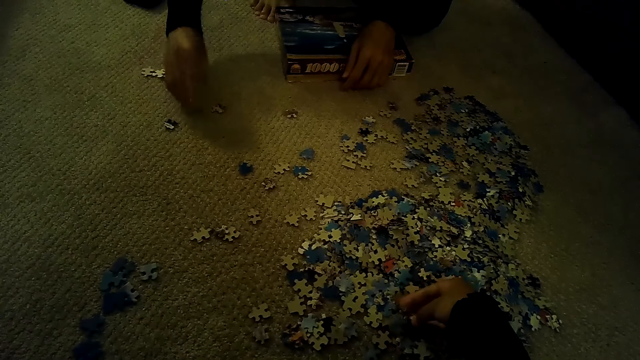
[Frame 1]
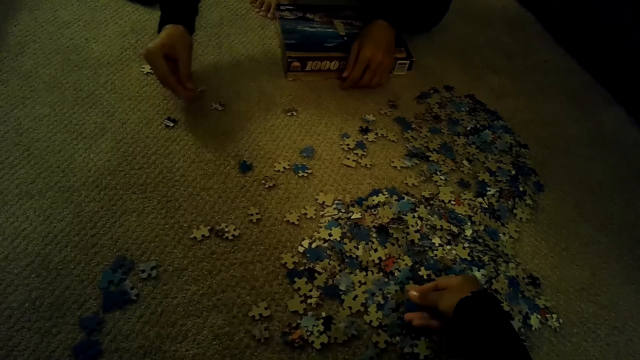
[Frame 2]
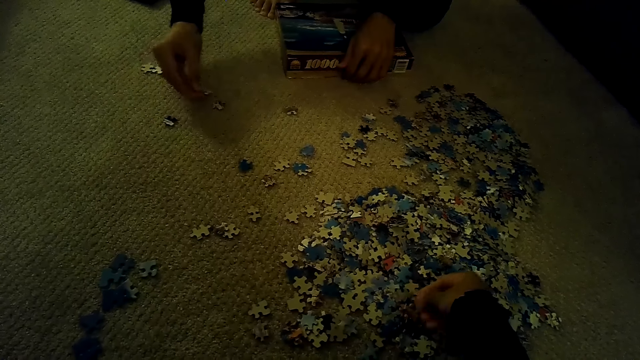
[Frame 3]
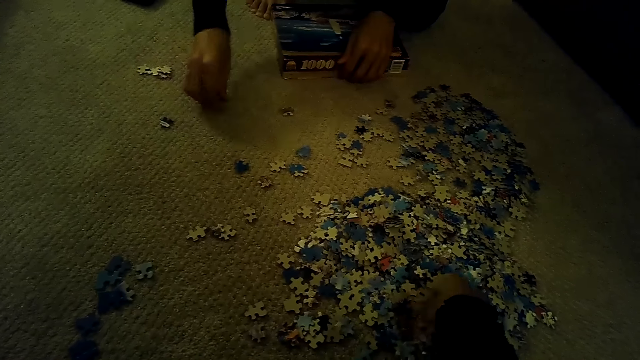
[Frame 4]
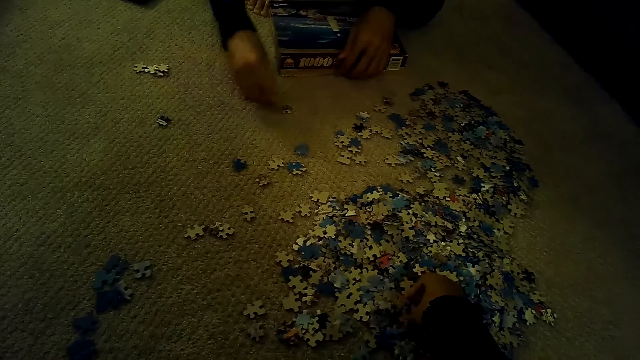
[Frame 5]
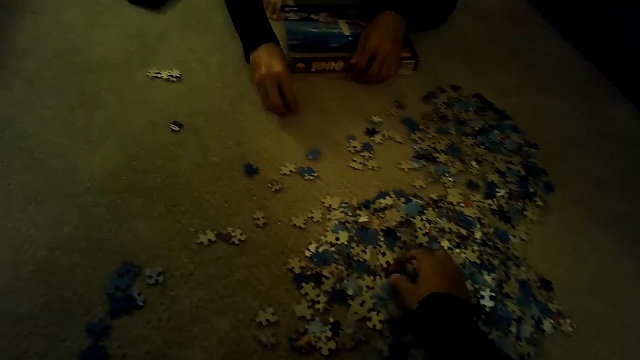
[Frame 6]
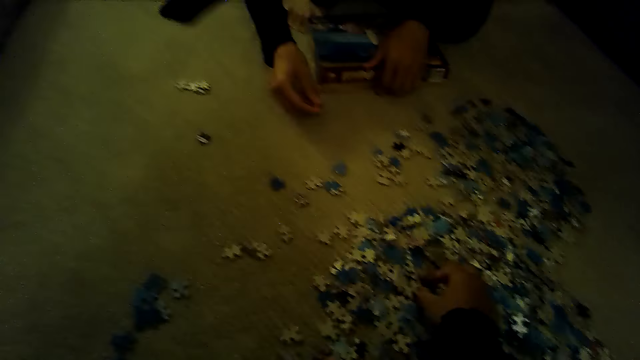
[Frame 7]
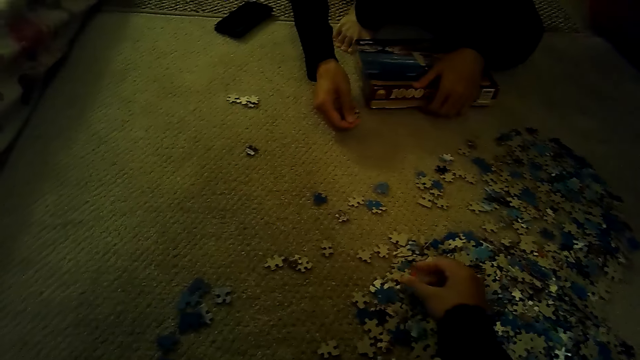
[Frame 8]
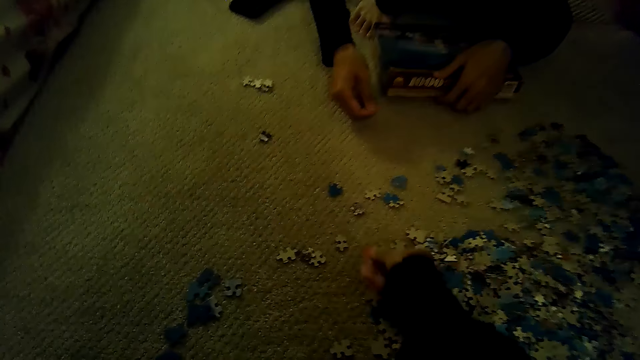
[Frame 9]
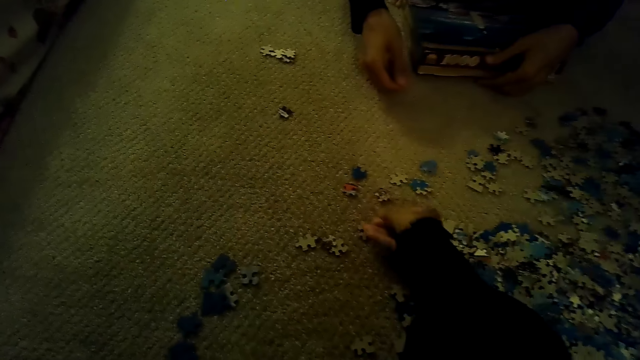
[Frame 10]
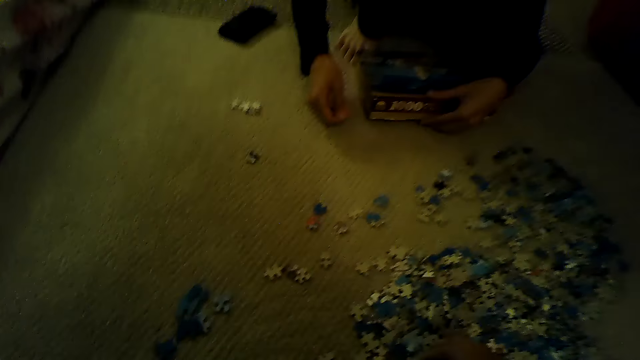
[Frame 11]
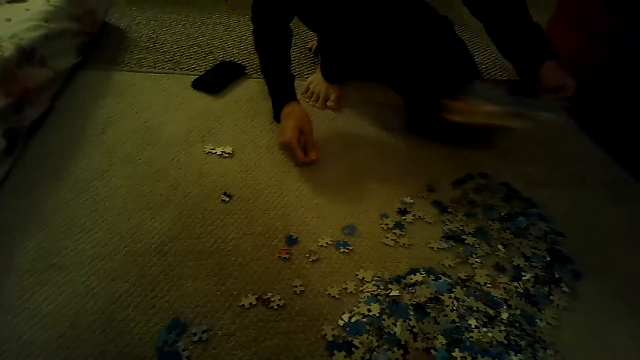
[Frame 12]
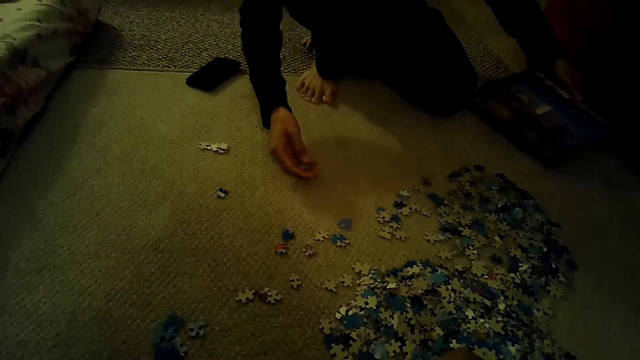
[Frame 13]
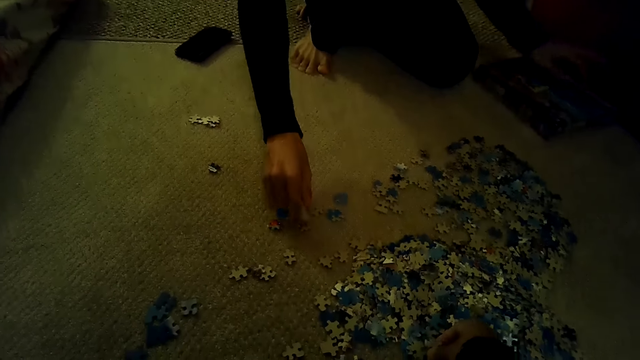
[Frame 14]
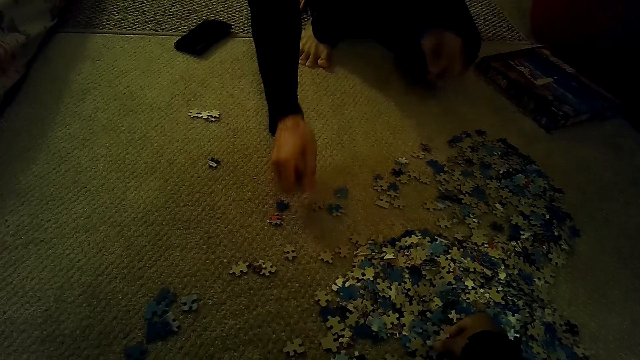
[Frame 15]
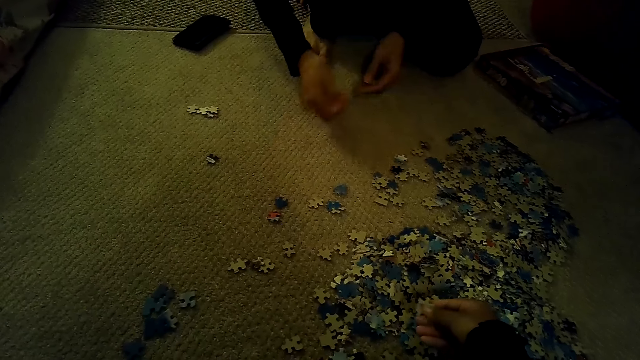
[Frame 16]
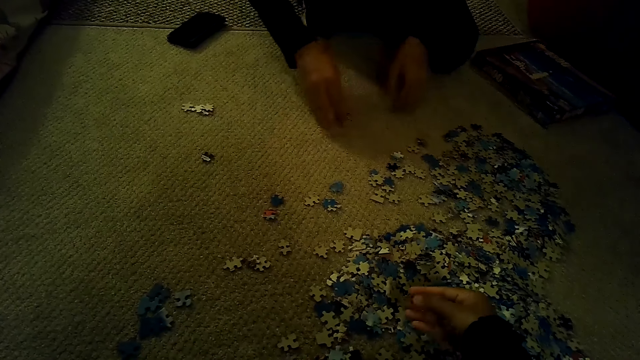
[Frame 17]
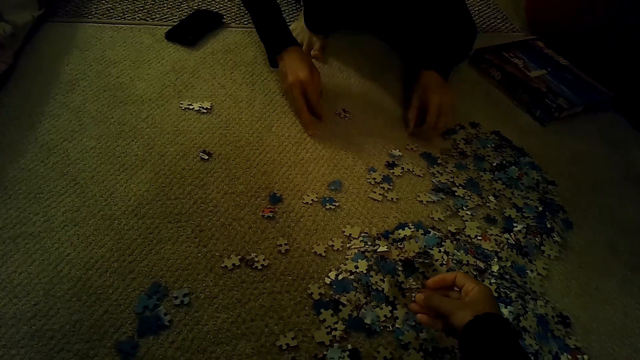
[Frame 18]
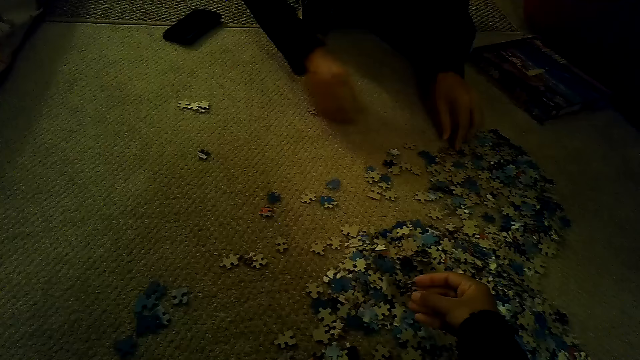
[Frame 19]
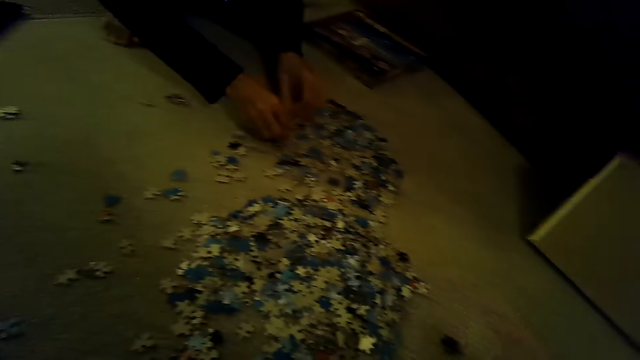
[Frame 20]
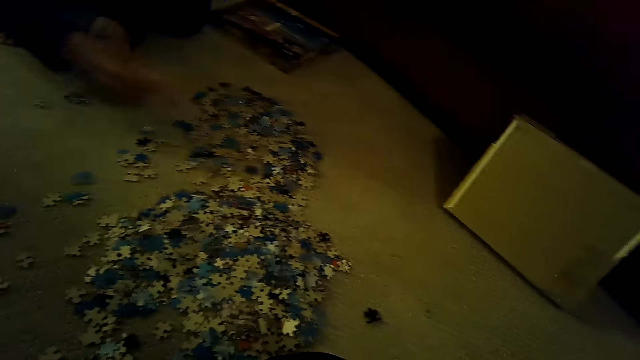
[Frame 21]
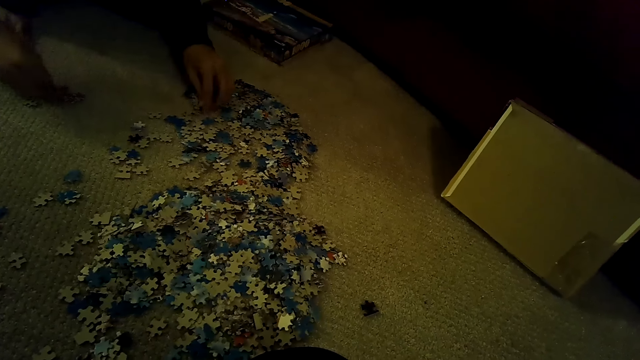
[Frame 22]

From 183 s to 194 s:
A man holds the box with the left hand, sorts the pieces of the jigsaw puzzle, carries the box with the left hand and drops the box on the floor. The man sorts the pieces of the jigsaw puzzle. The camera wearer sorts the pieces of the jigsaw puzzle.

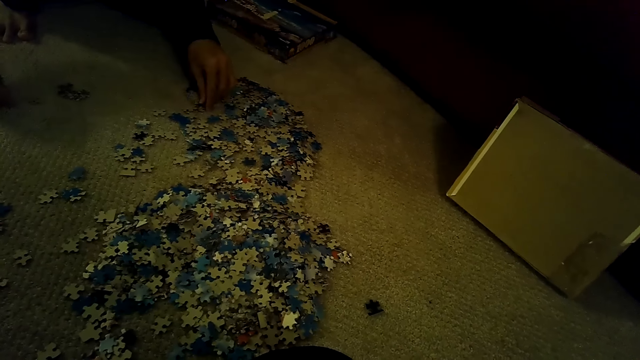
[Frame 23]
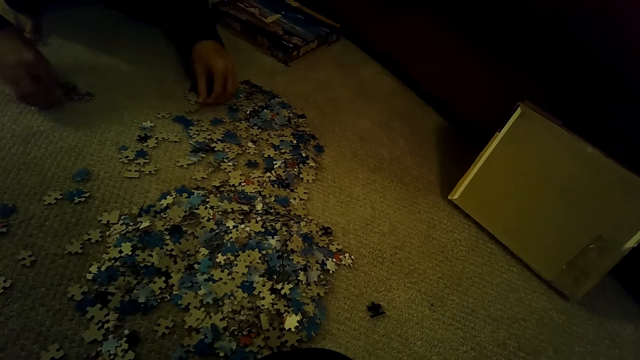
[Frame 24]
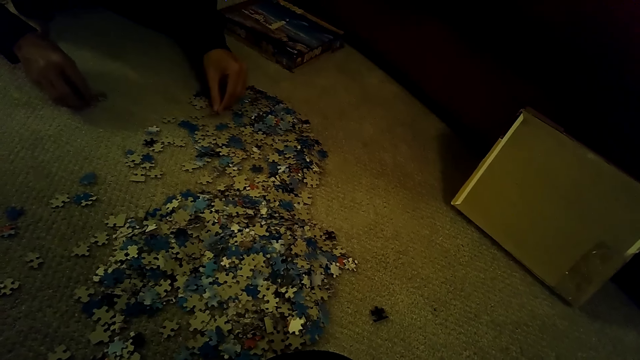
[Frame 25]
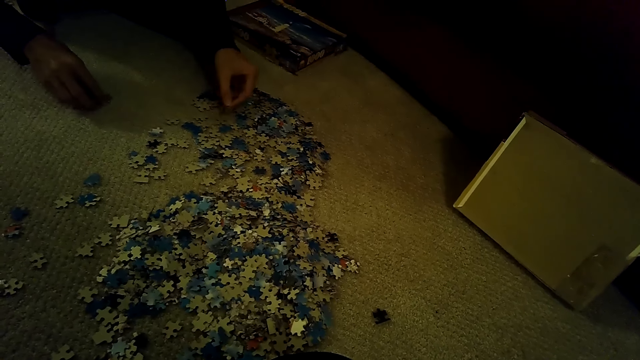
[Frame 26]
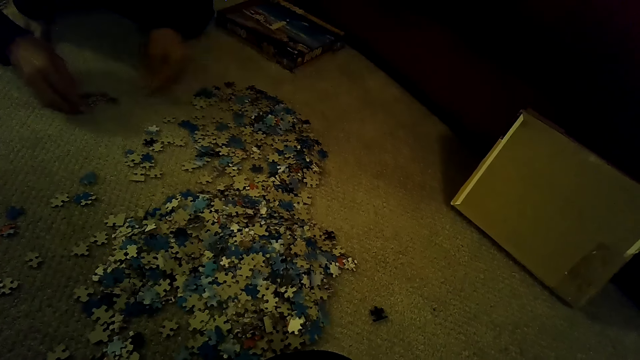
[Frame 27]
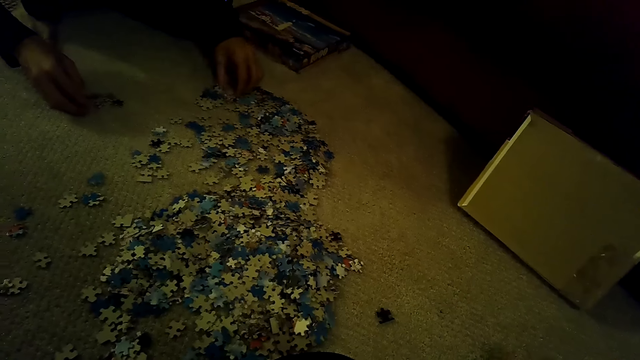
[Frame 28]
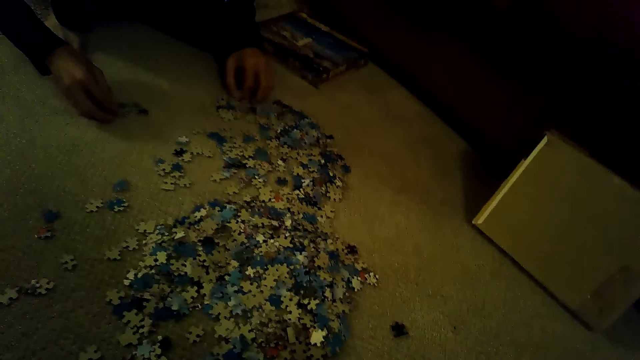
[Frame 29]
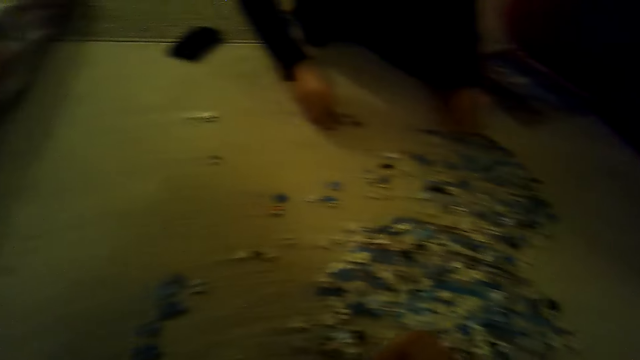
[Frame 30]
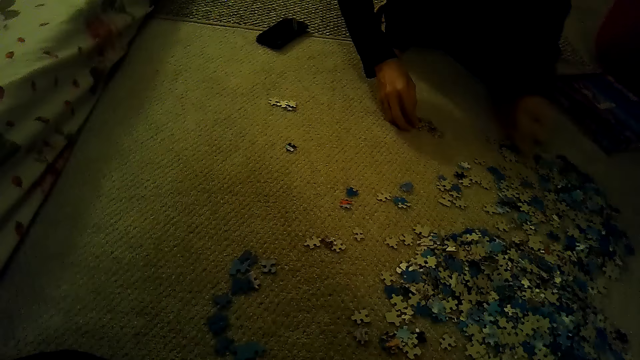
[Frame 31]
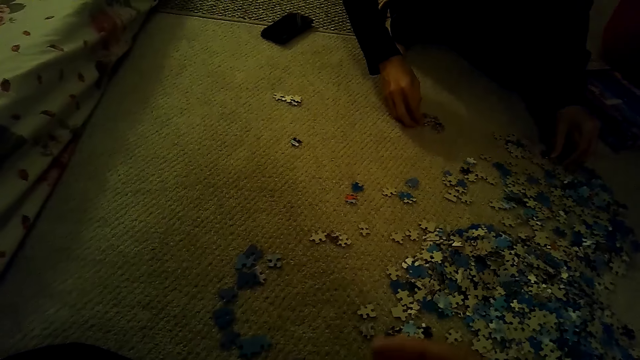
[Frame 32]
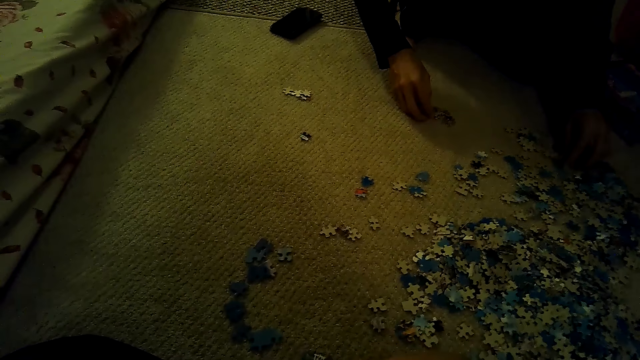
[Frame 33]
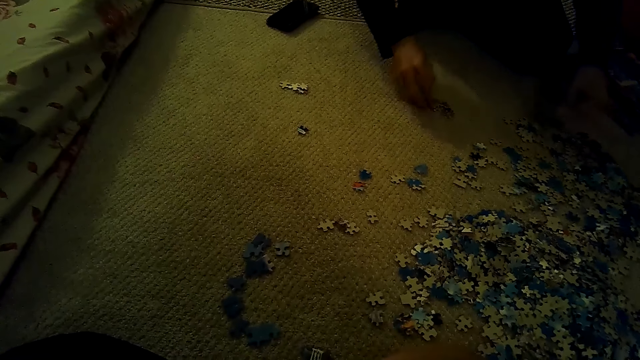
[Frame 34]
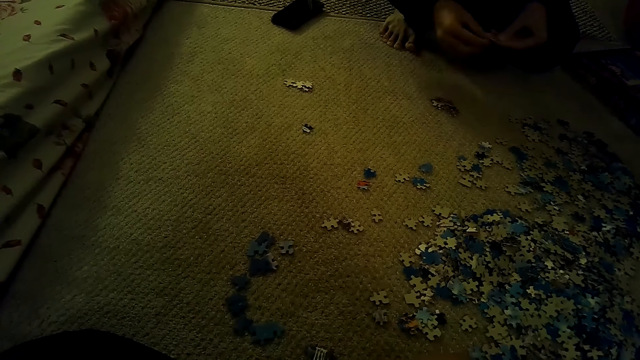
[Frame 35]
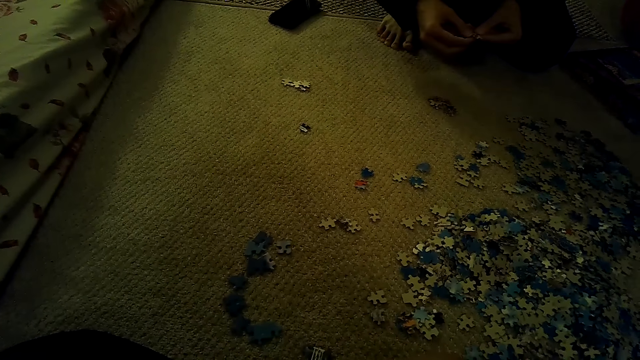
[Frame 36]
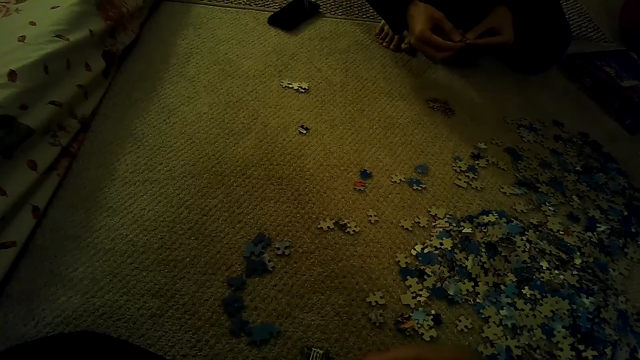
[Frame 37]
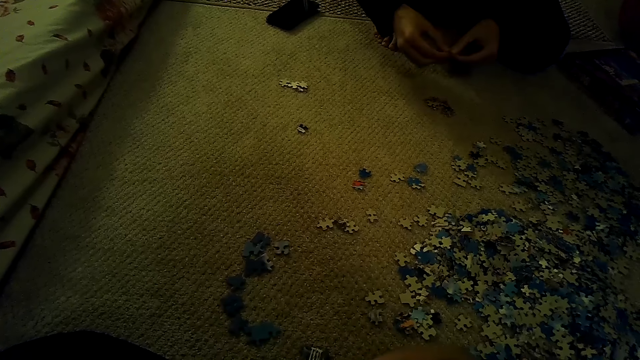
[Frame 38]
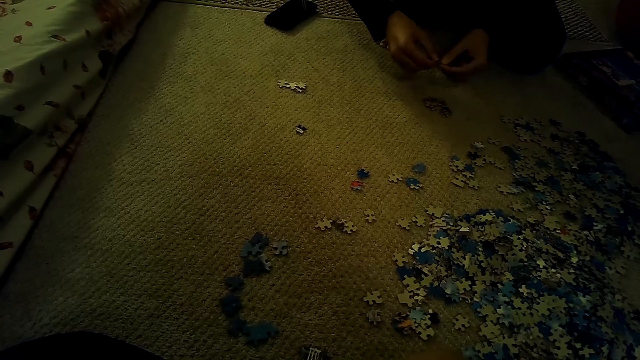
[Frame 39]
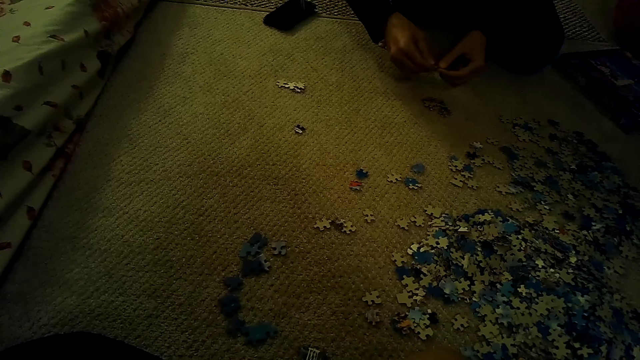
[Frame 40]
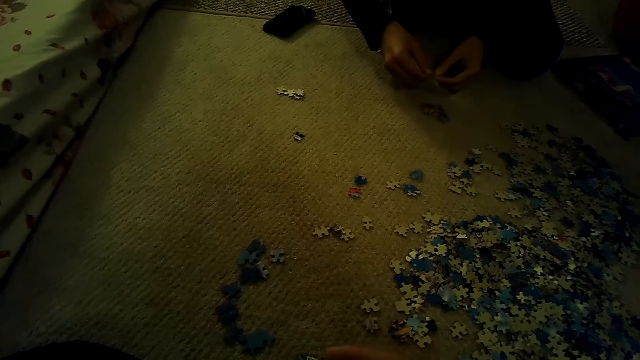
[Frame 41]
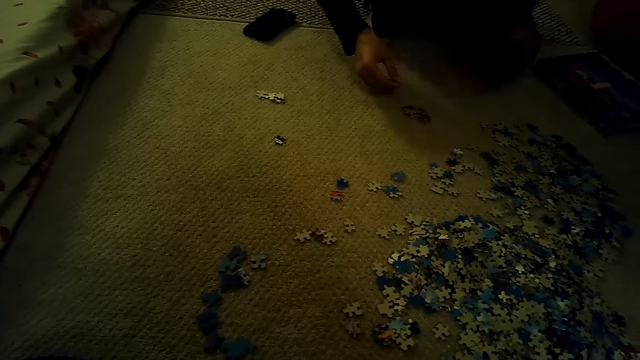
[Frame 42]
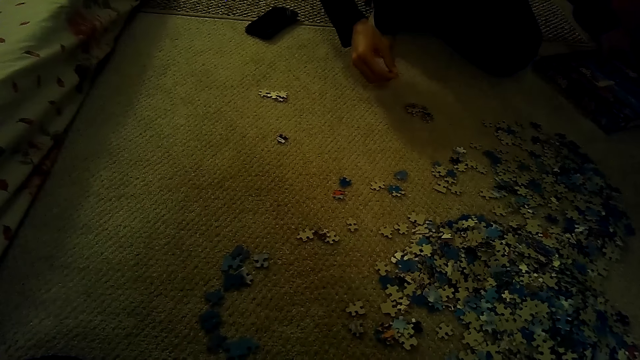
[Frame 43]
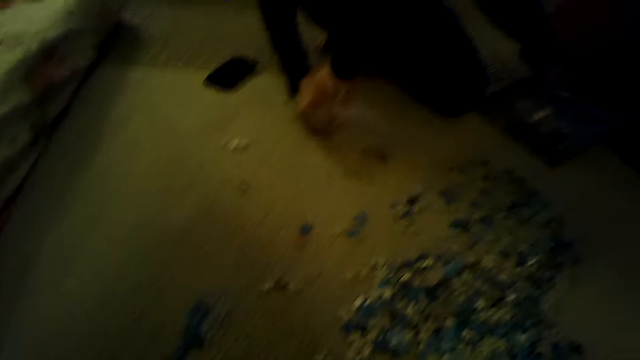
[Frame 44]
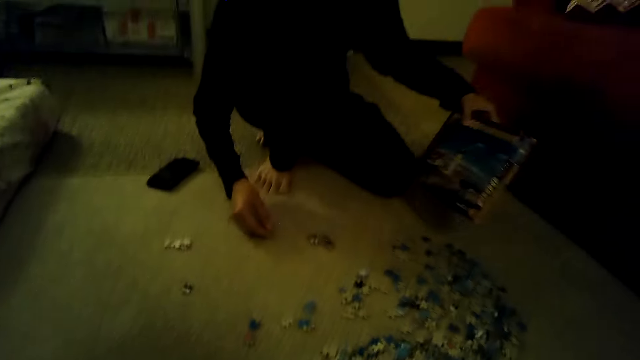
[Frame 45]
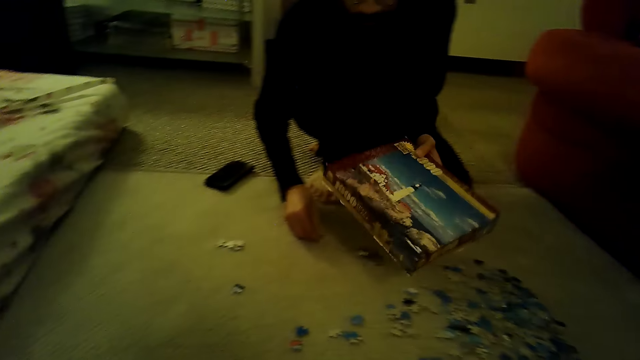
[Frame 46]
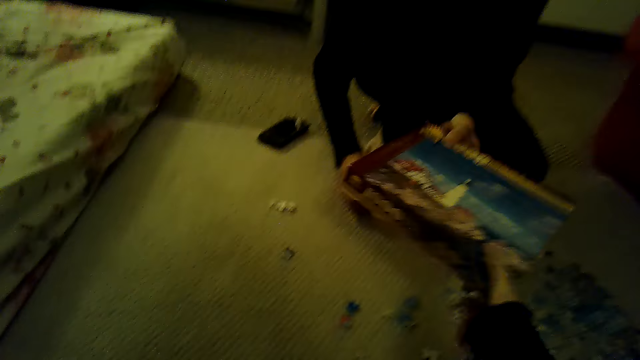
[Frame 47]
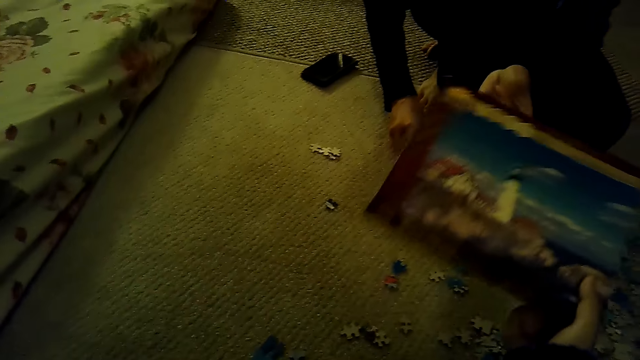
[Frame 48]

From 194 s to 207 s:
The camera wearer plays the jigsaw puzzle. They look around. A man picks up the jigsaw puzzle box with the left hand. The camera wearer takes the box with the right hand.
